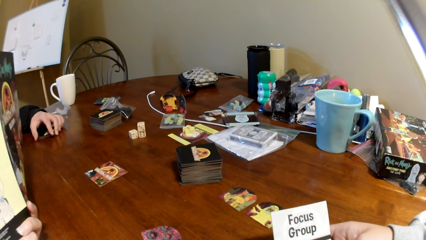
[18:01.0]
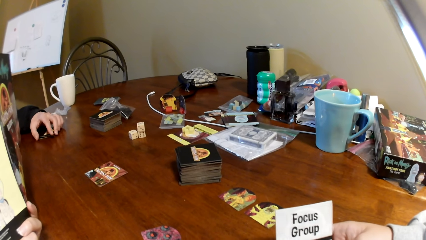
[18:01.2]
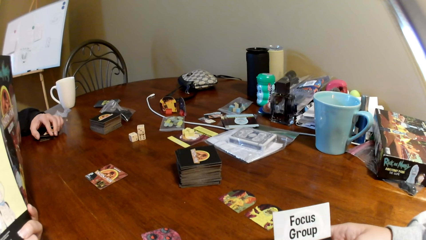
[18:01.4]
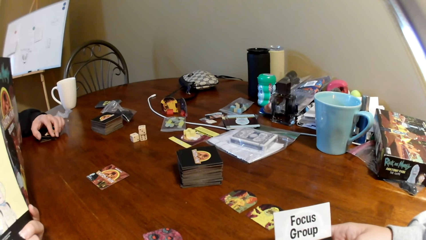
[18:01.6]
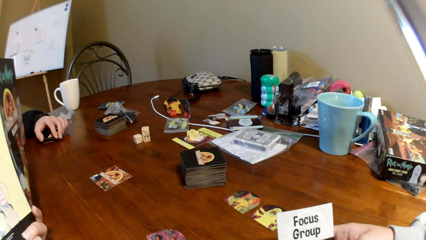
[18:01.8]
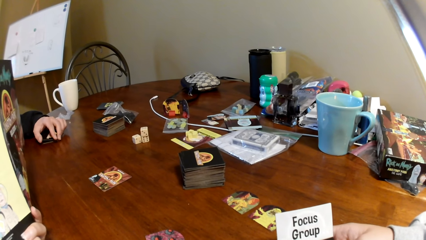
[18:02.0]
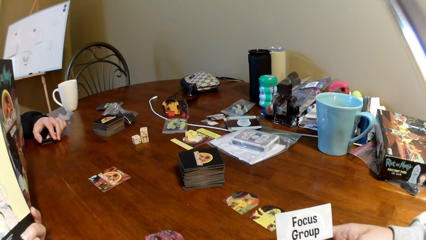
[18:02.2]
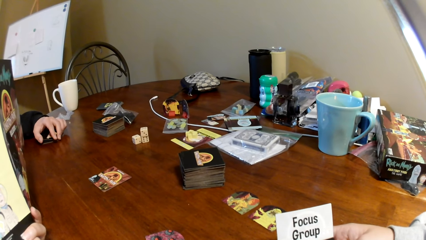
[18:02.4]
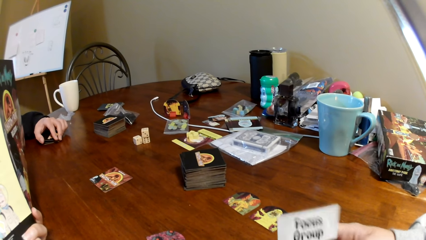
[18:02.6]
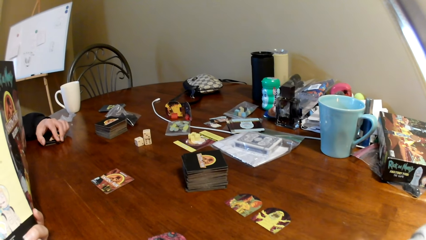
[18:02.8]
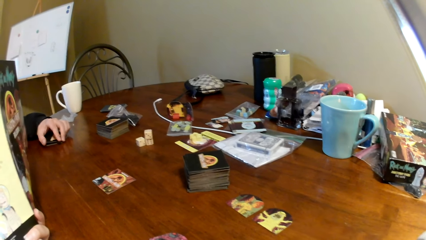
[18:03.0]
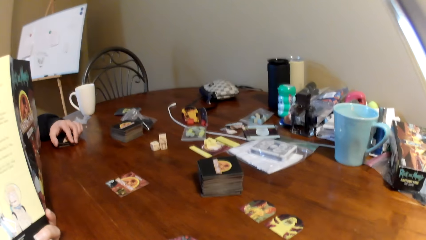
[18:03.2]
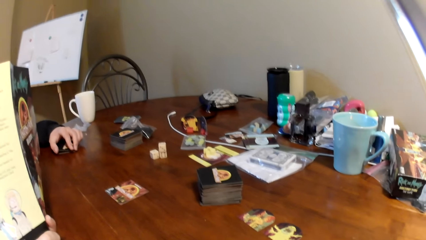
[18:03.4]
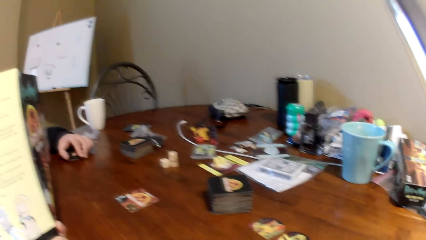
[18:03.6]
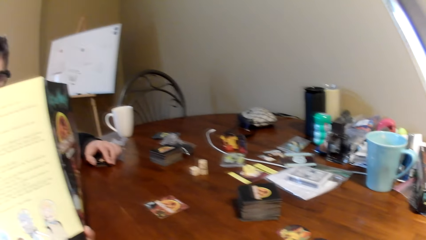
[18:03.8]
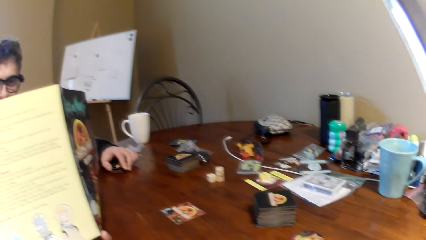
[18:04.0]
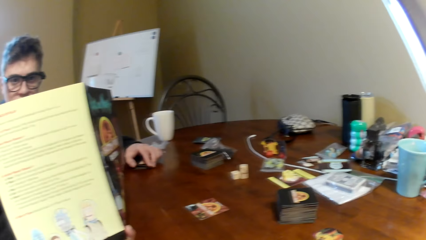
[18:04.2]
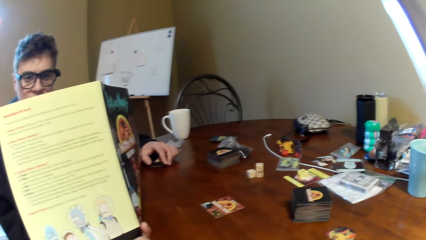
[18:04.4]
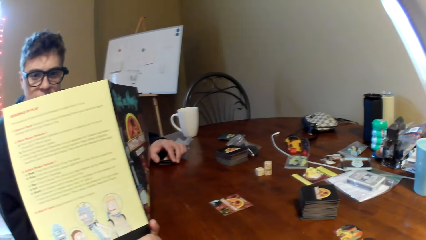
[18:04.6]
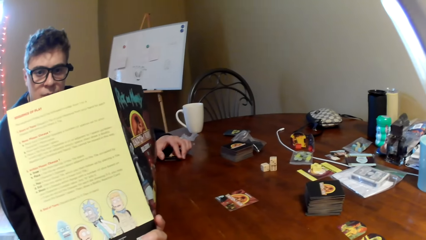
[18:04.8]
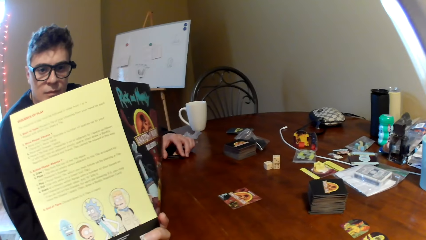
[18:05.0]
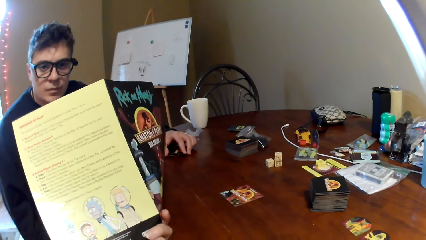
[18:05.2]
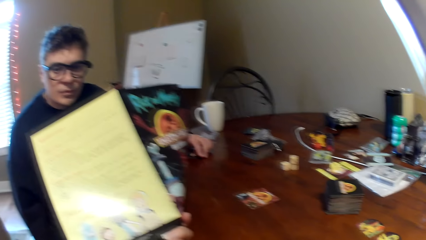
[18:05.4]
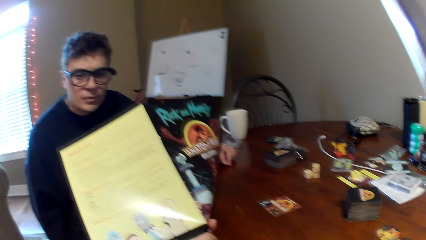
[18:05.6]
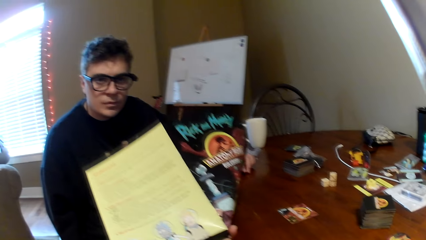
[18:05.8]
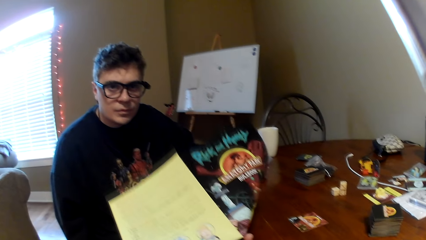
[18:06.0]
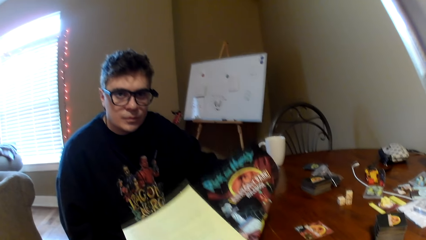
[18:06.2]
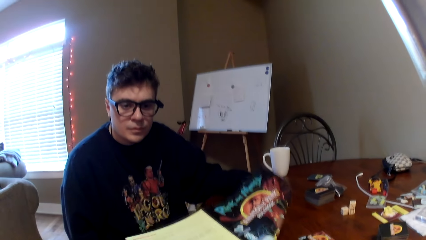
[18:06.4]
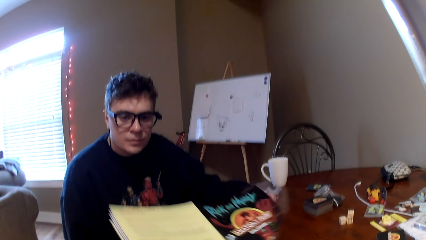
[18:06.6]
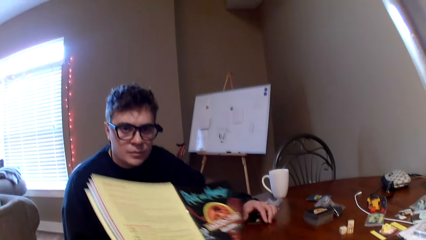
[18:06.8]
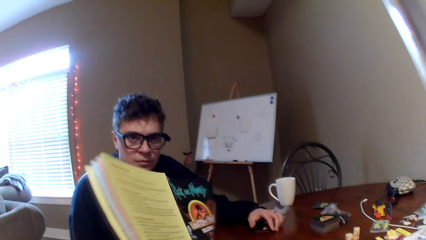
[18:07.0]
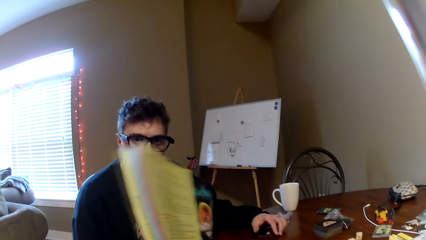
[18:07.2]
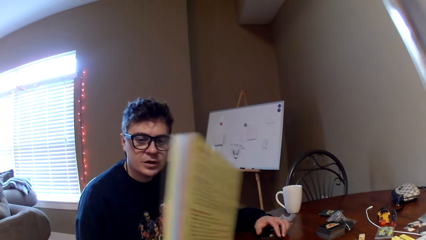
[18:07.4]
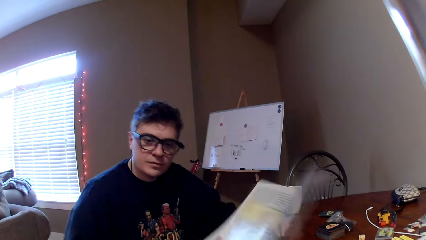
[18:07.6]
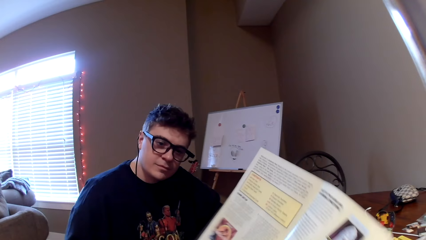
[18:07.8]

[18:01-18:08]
The camera wearer moves his hand on the table.

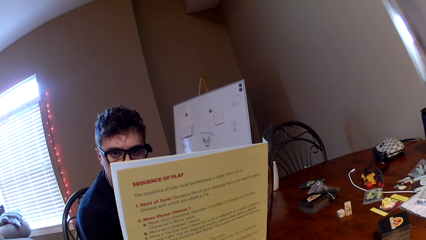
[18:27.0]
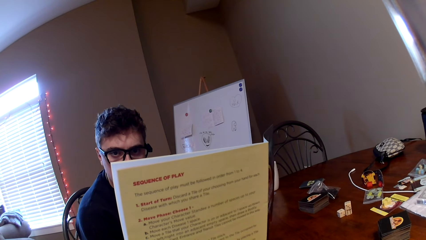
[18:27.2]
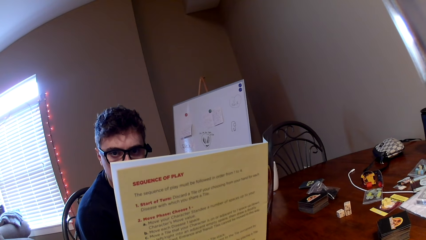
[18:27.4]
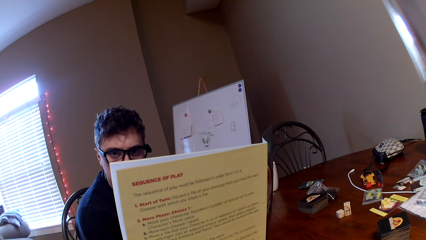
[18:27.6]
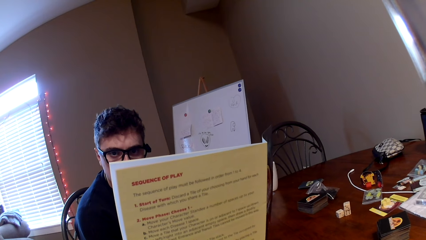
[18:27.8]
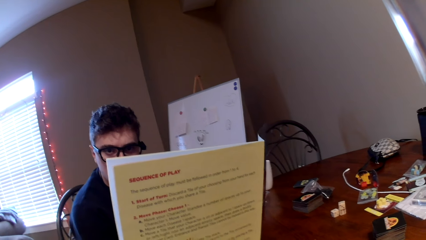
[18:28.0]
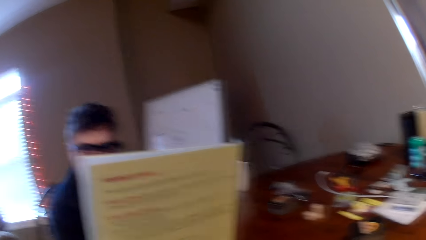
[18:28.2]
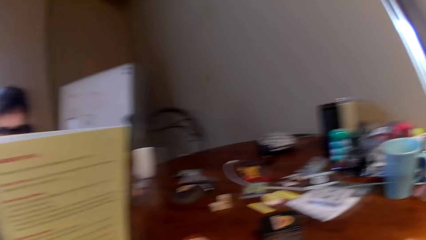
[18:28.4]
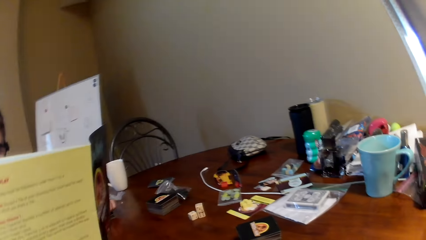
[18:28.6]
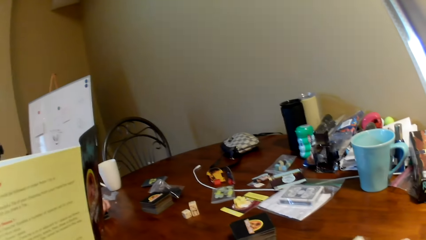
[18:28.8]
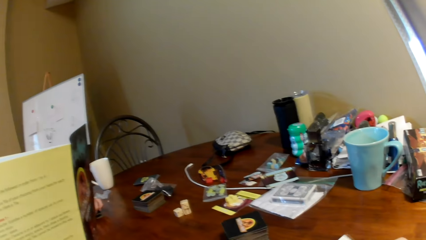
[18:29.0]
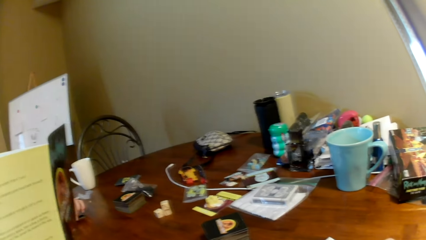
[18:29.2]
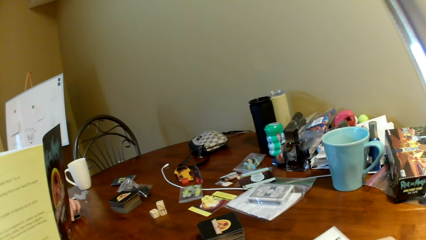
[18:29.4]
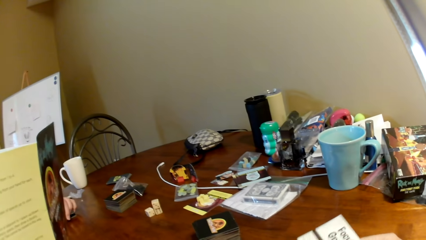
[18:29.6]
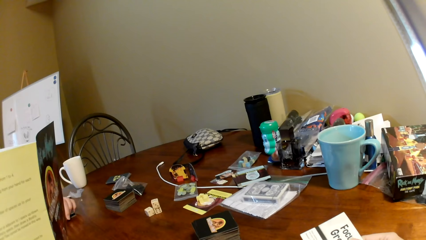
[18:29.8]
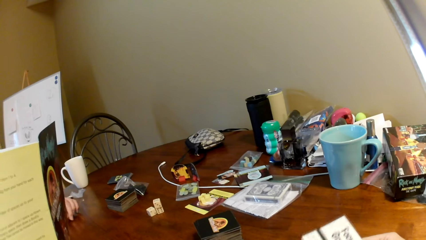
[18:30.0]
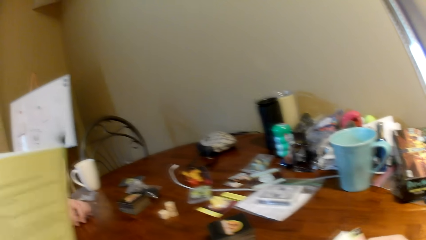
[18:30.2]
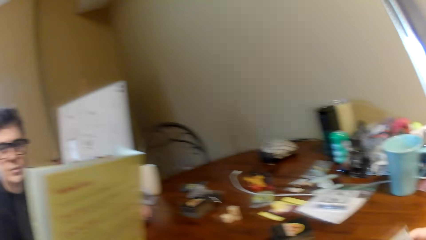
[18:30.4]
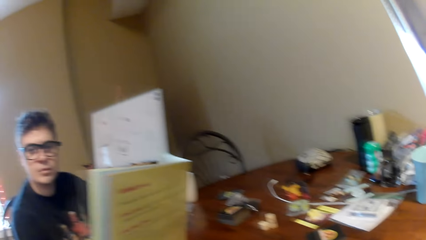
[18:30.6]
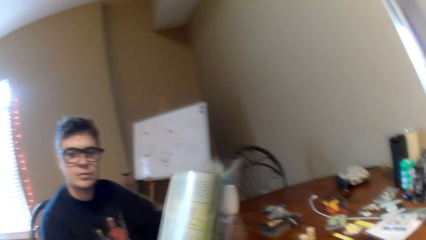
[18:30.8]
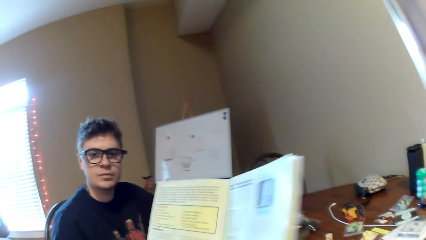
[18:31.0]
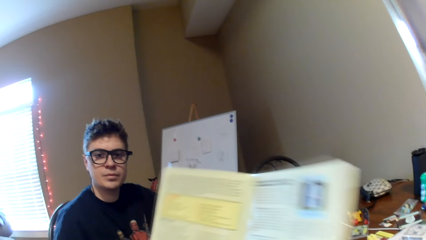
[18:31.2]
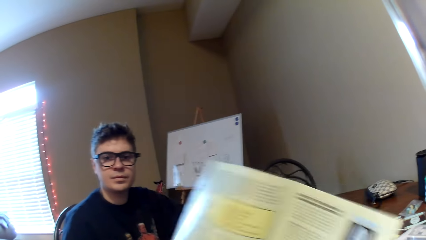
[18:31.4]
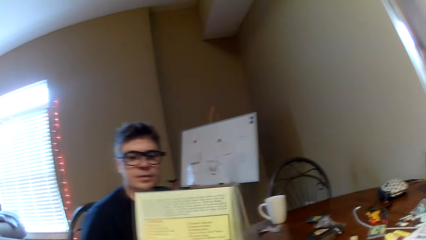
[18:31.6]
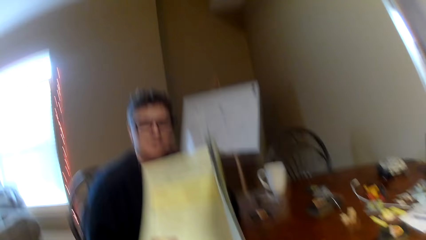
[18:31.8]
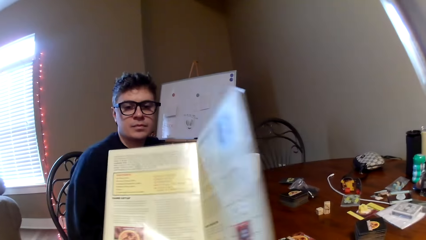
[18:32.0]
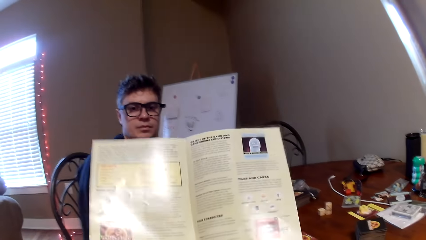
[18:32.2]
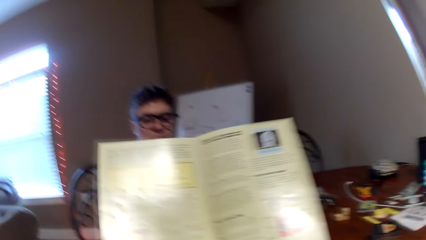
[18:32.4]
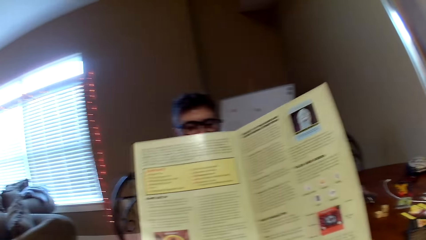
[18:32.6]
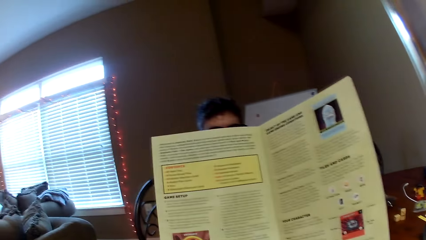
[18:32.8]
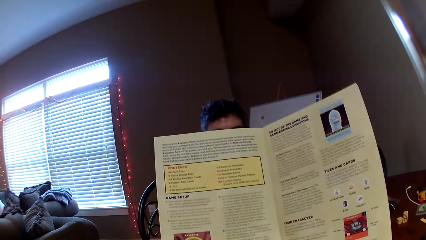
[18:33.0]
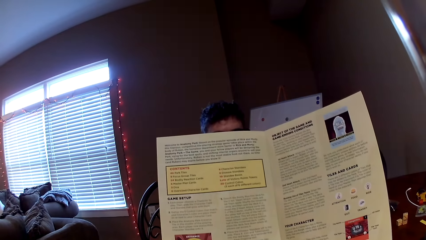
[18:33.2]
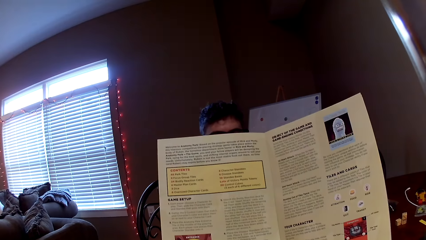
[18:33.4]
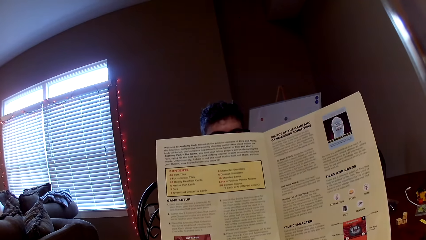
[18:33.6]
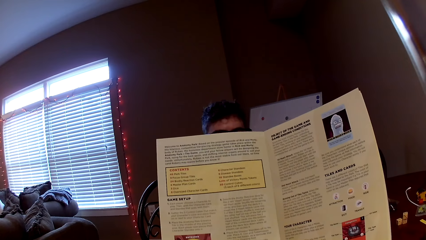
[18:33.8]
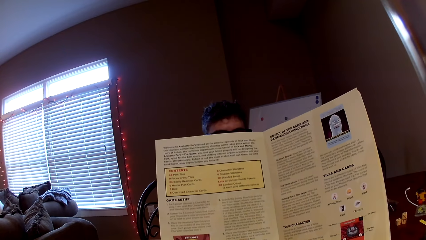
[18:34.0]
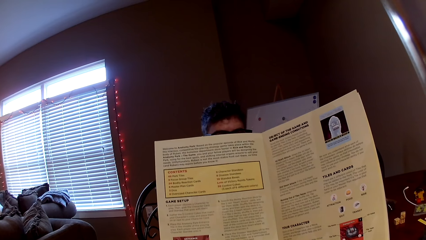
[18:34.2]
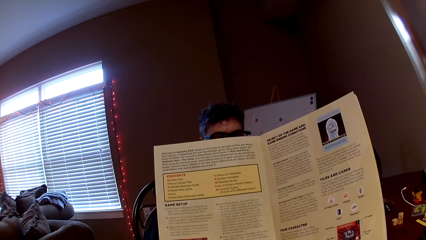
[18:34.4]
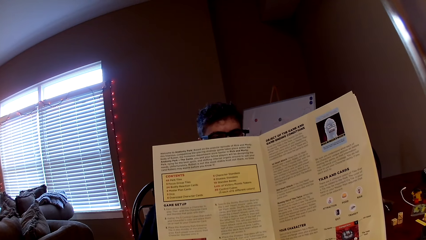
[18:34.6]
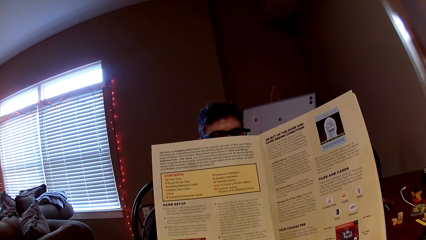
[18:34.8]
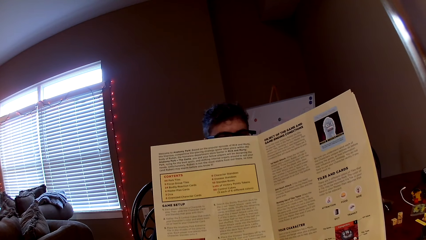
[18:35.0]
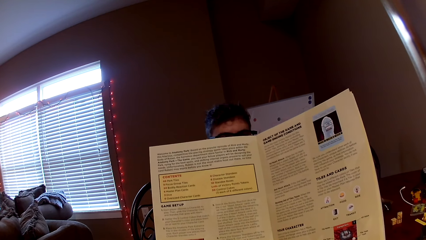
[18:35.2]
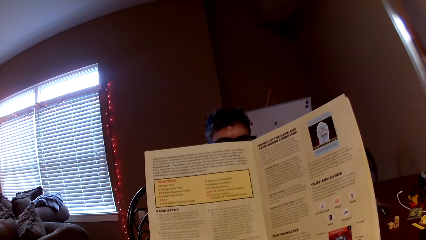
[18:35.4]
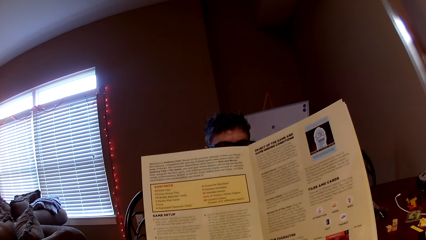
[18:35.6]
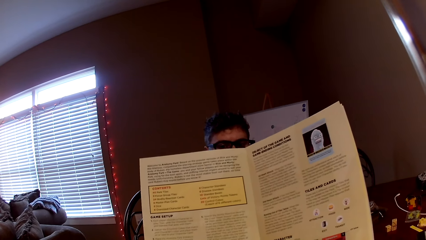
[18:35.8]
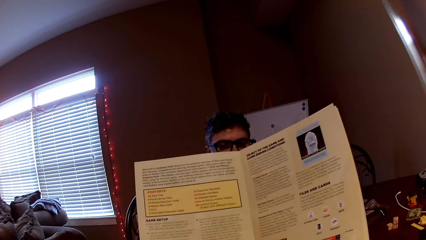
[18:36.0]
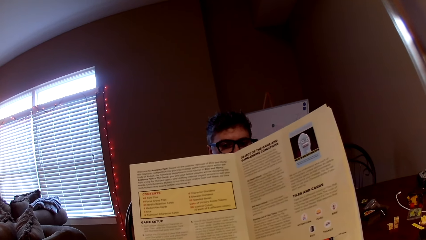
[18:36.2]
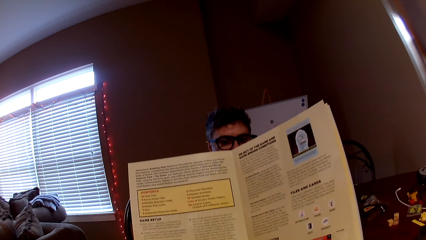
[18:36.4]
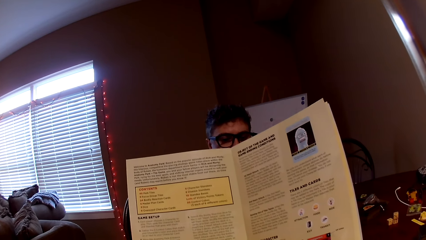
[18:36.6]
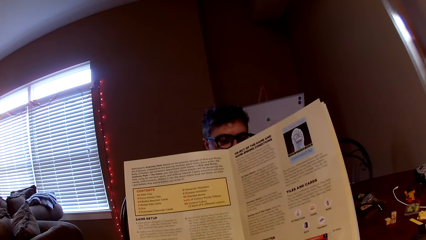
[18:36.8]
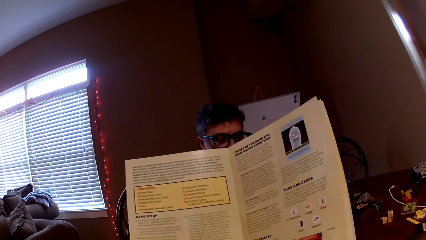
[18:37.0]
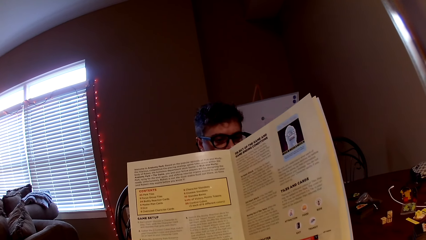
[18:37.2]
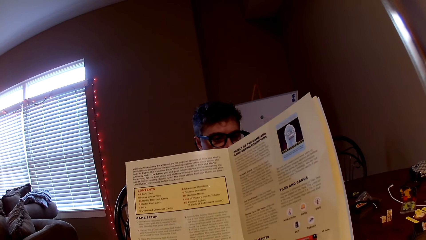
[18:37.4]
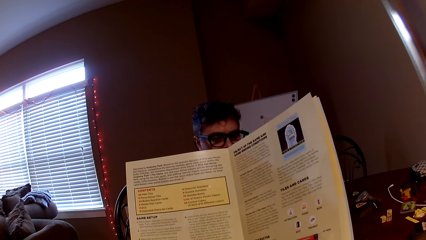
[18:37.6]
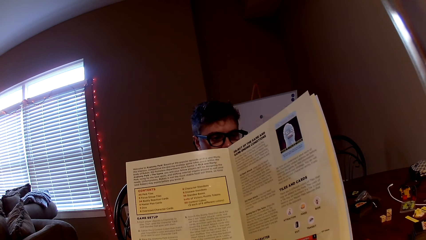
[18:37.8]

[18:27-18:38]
The camera wearer looks around. He looks at the cards on the table. He looks at the card on his hand. He lifts a playing card. He looks around. He lifts a magazine. He reads the magazine.
